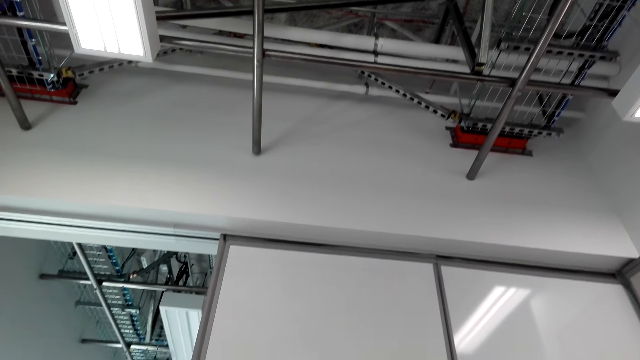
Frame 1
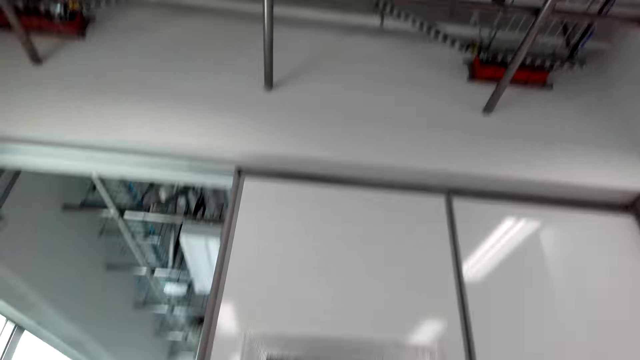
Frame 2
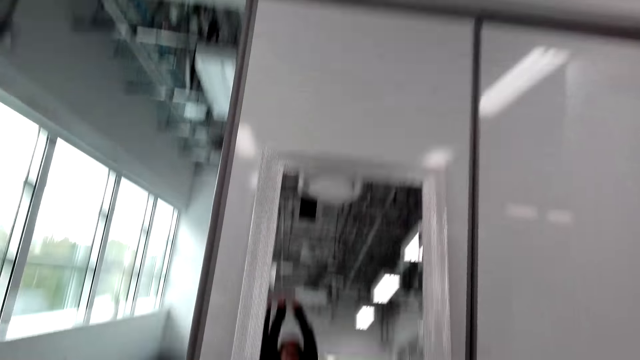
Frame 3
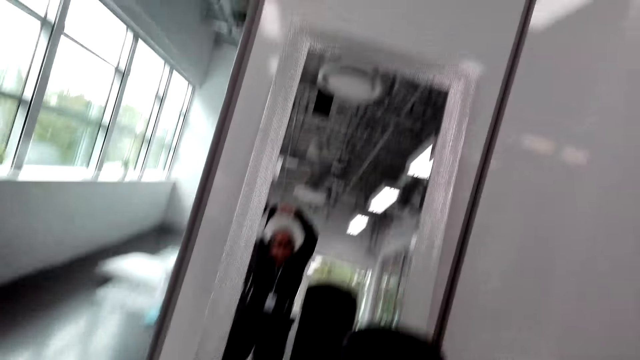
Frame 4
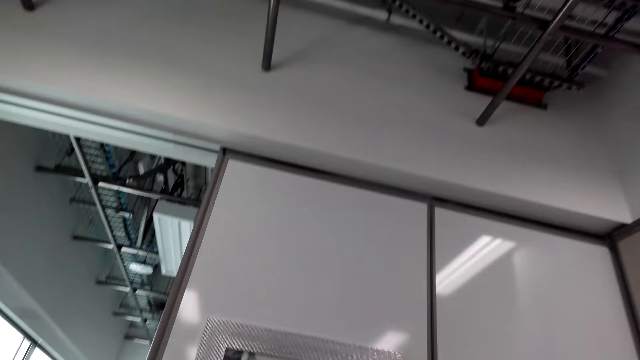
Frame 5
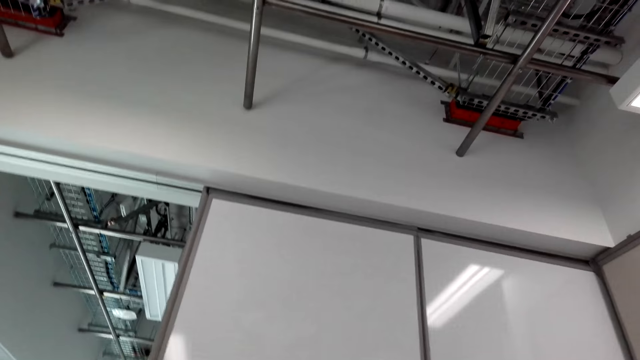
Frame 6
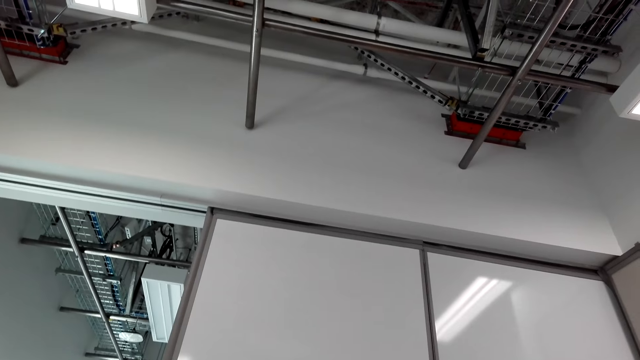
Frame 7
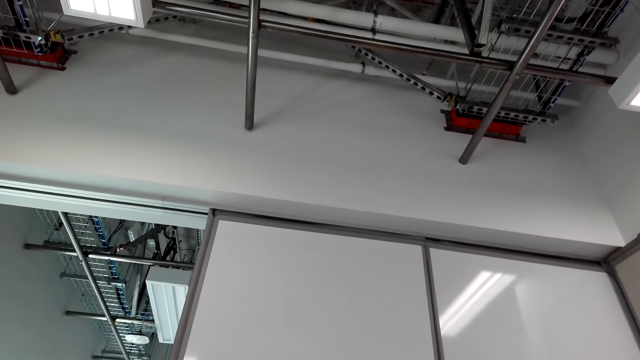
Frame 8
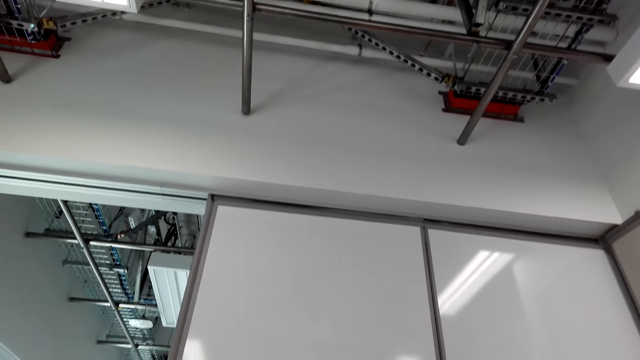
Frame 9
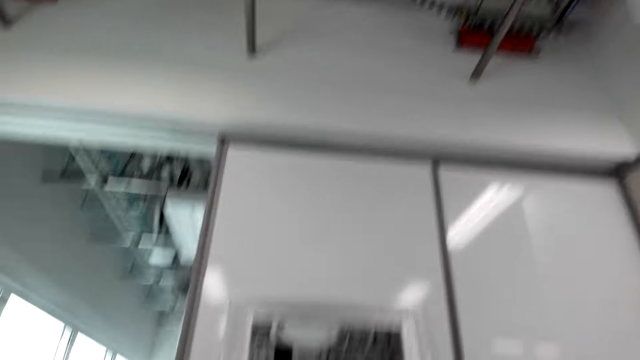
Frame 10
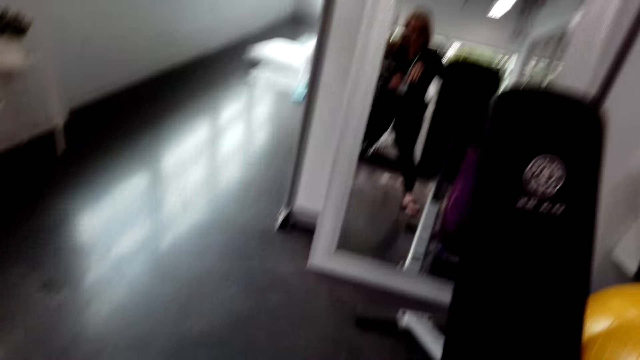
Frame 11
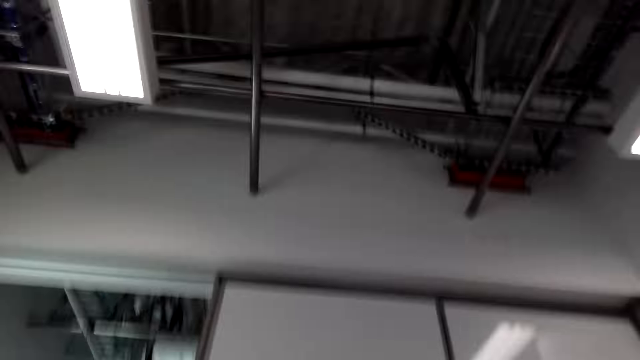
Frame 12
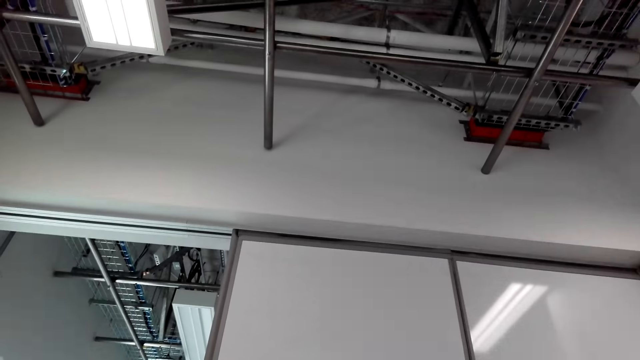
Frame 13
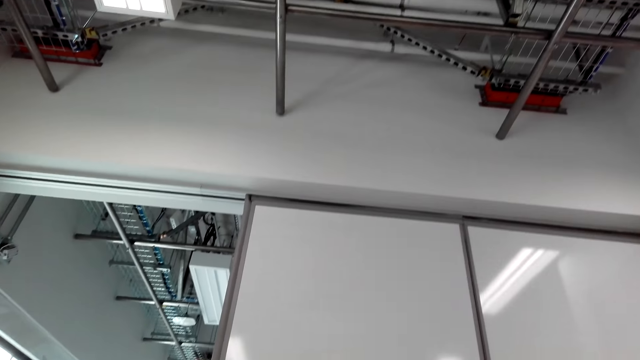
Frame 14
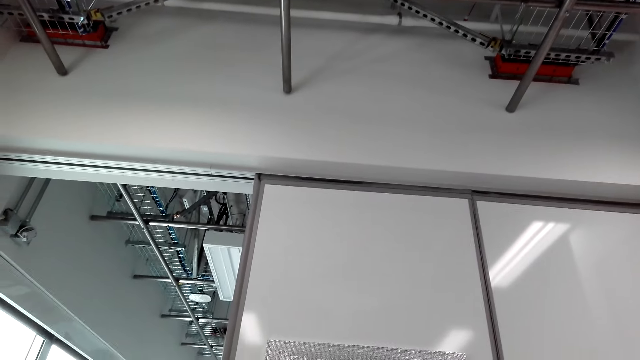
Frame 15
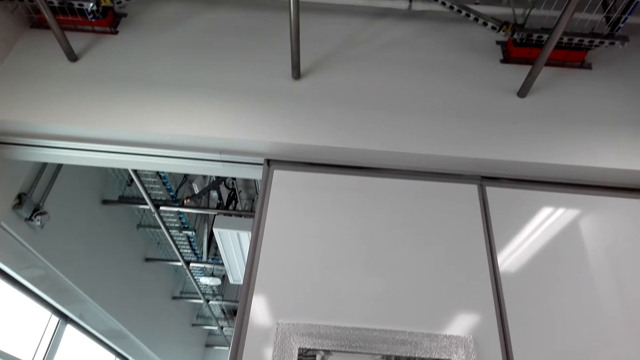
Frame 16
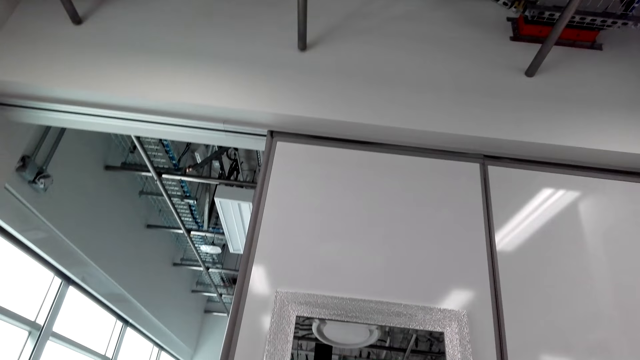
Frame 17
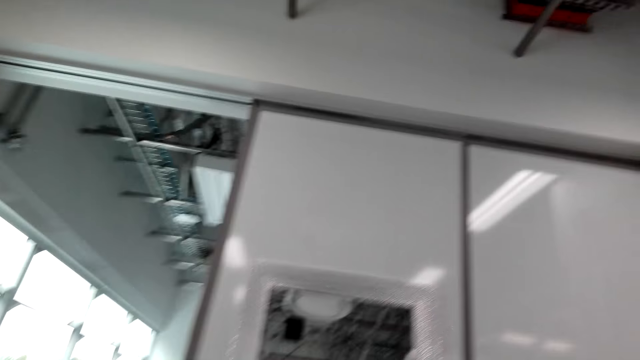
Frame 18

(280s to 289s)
The camera wearer pulls both hands up. They exercise in the house. They look at the roof. They look at the mirror. They look at the roof.

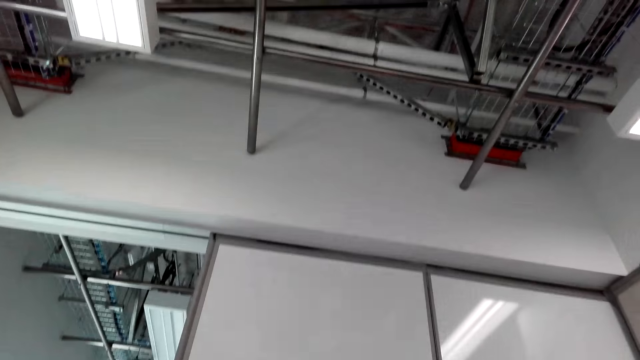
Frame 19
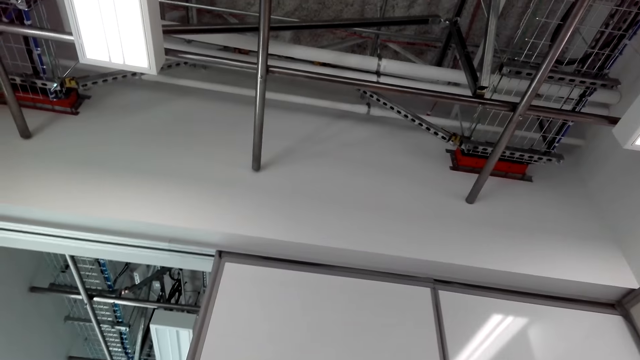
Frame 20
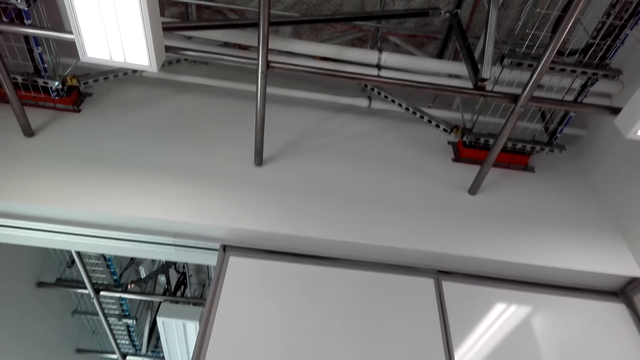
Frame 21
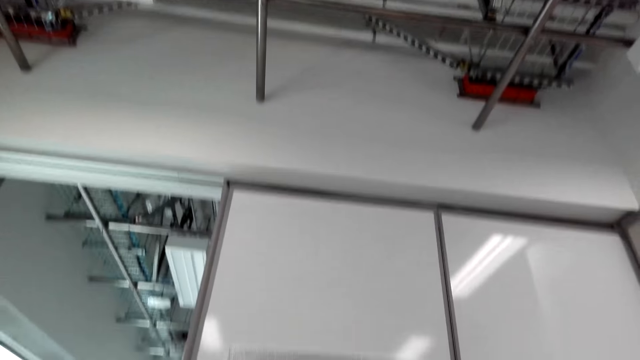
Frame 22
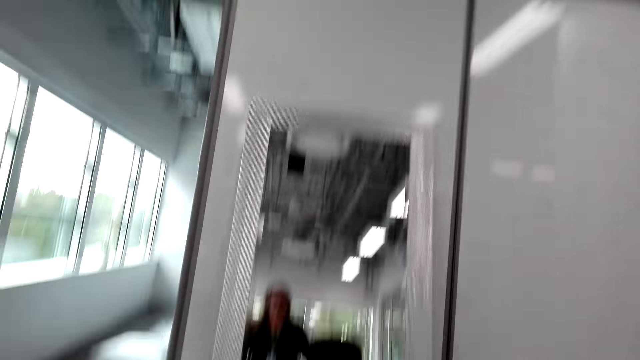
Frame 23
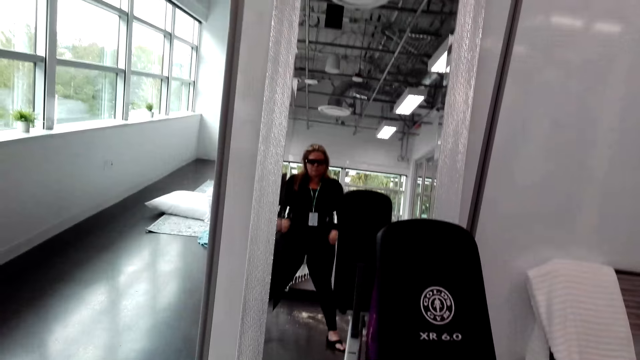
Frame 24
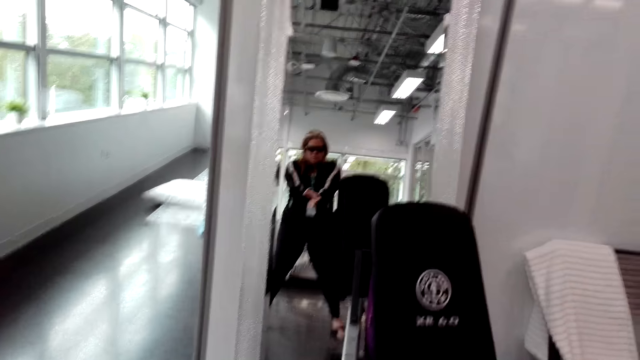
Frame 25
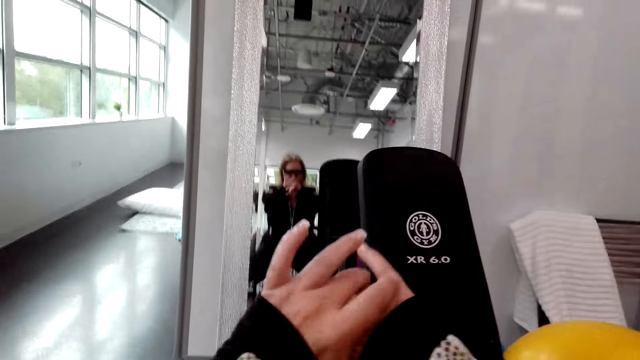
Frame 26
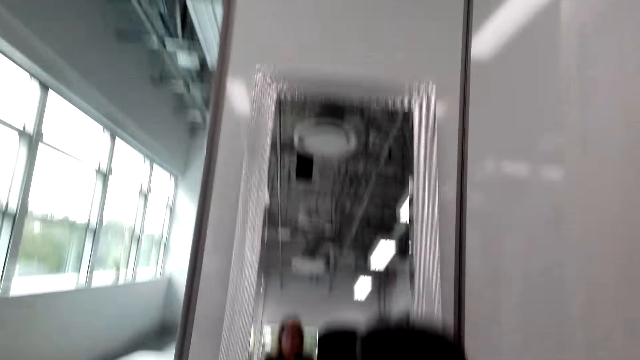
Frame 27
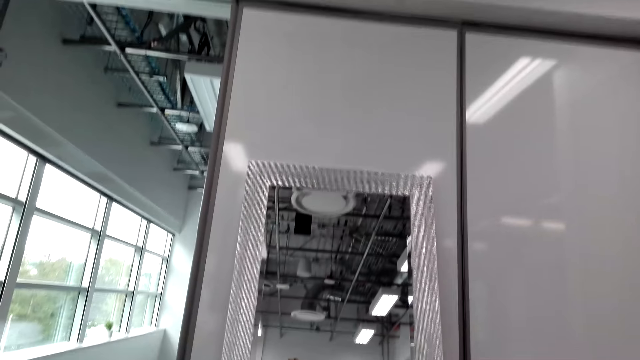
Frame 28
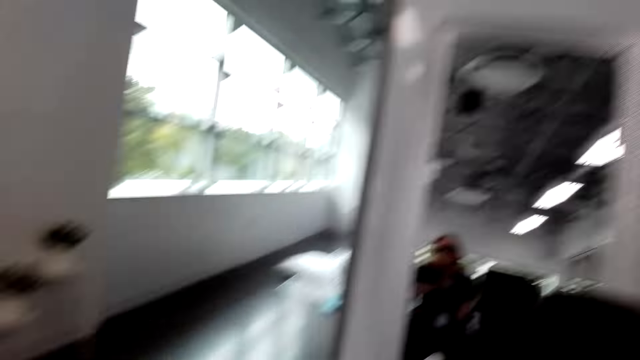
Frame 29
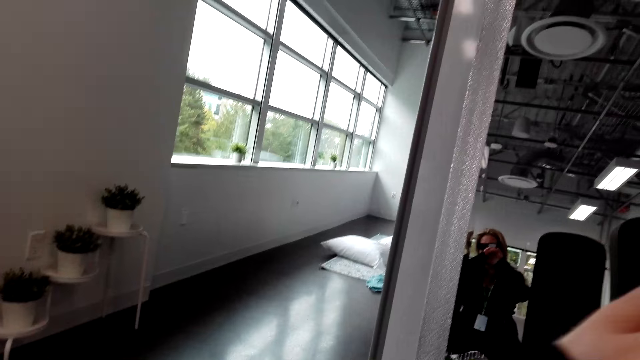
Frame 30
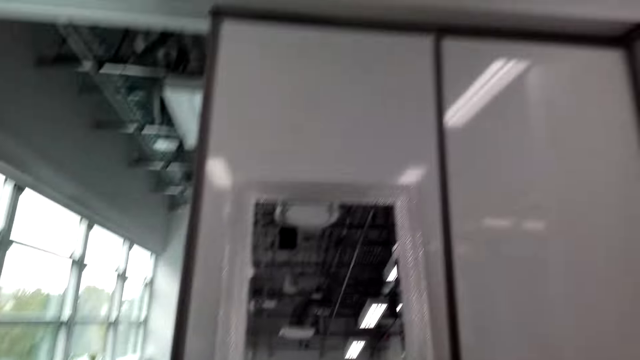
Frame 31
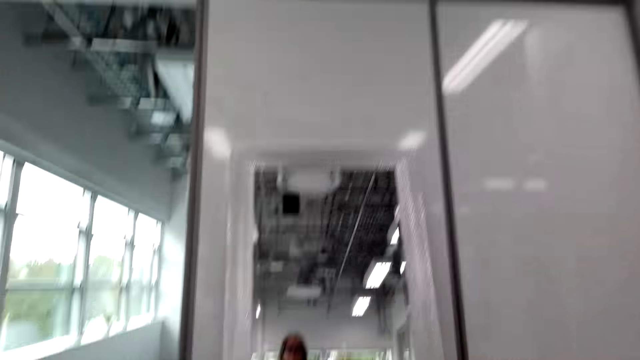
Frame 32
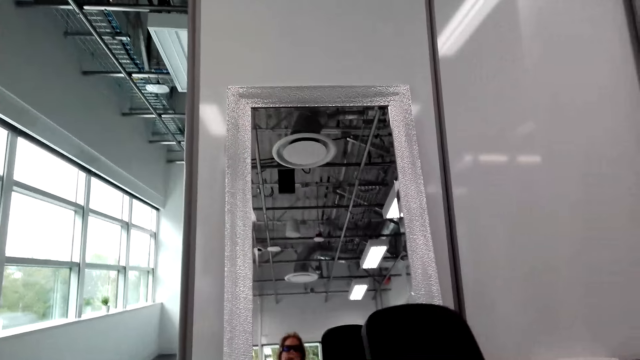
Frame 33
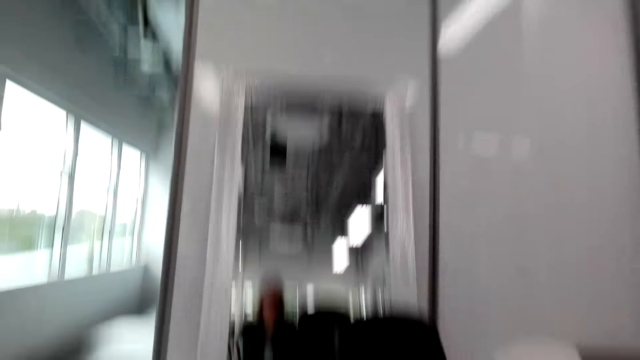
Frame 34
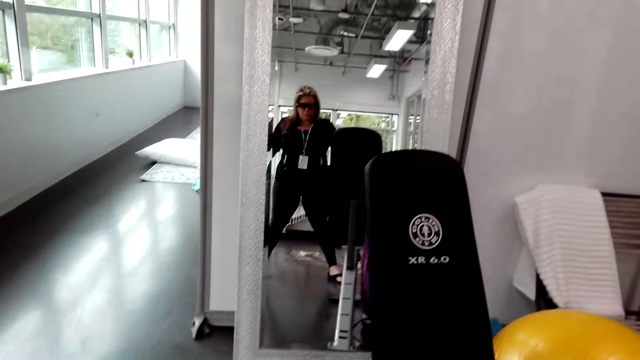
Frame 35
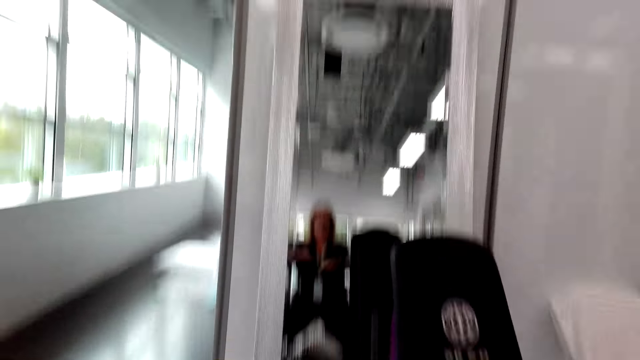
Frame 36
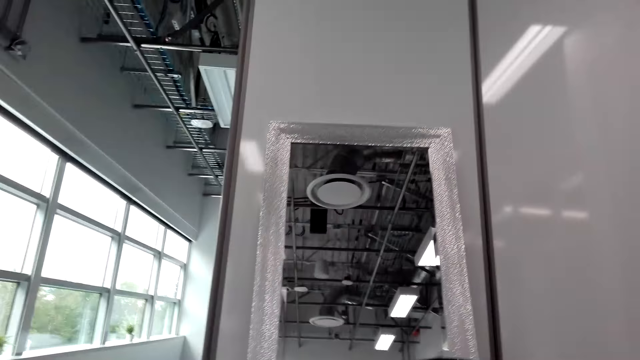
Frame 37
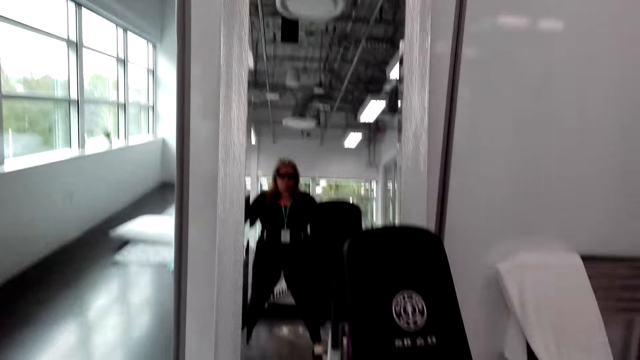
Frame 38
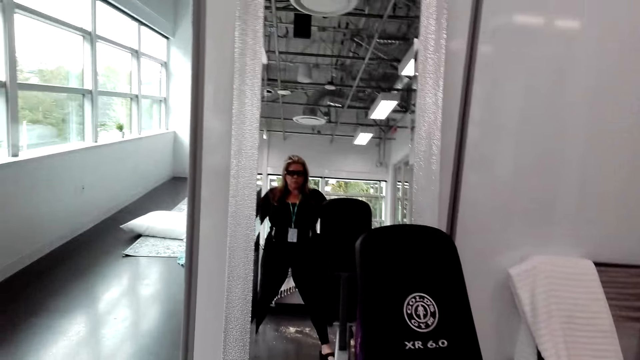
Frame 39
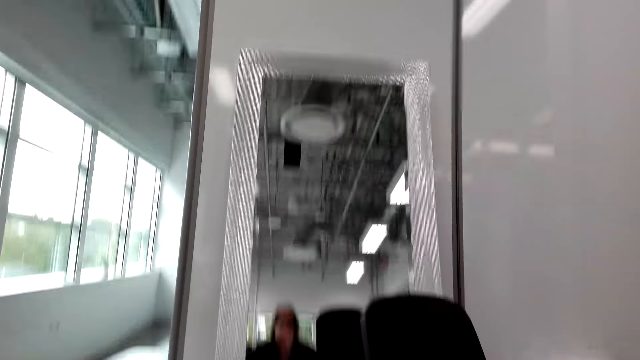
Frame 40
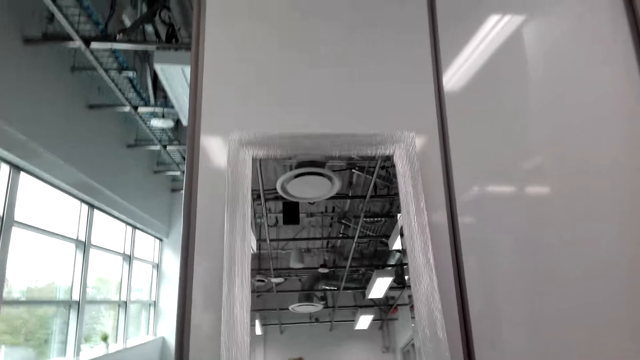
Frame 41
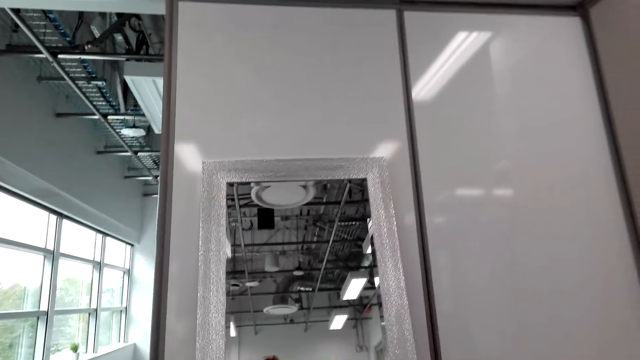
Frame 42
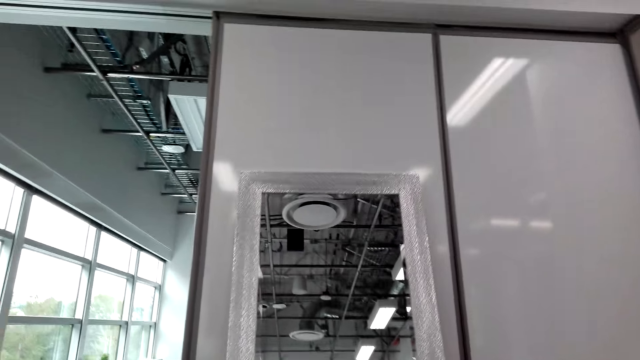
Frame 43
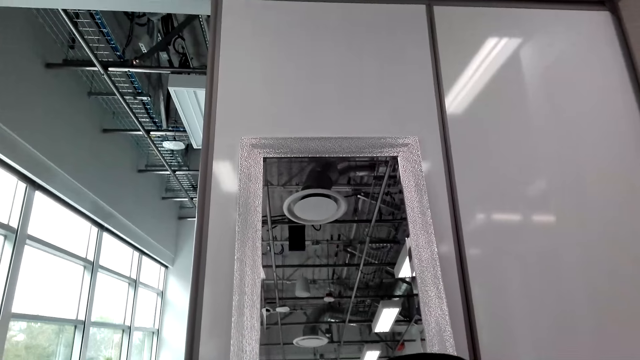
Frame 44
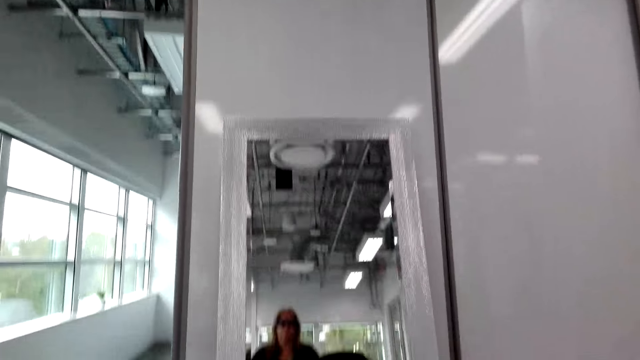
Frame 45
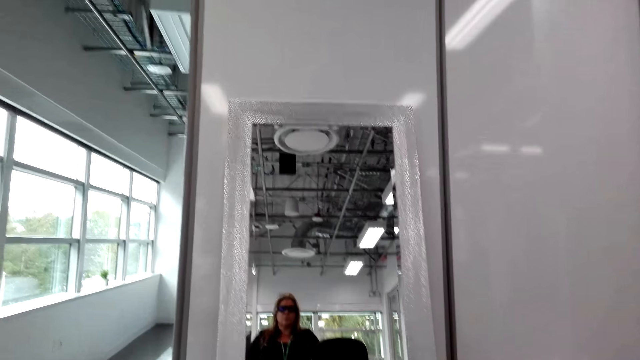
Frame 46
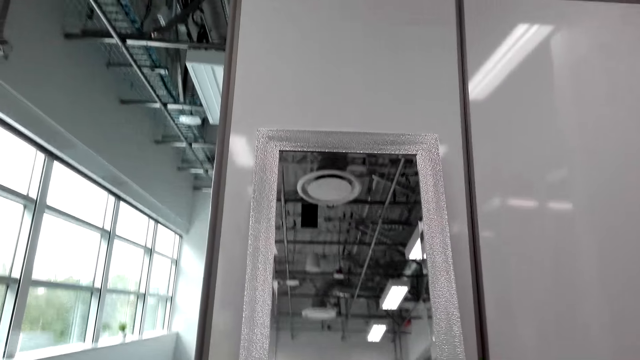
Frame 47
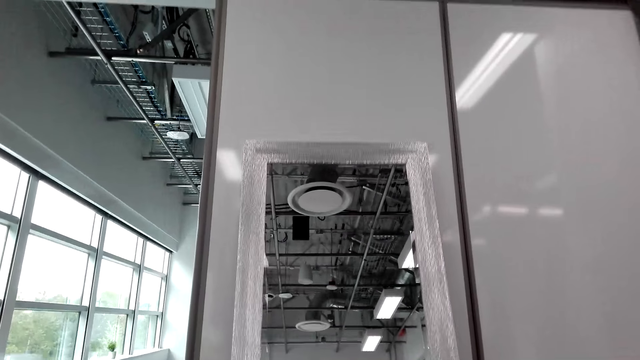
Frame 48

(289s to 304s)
The camera wearer looks at the mirror. They lift both hands. They pull both hands. They squat down. They look at the mirror. They pull both hands. They look at the mirror. They stand up. They look at the mirror.
